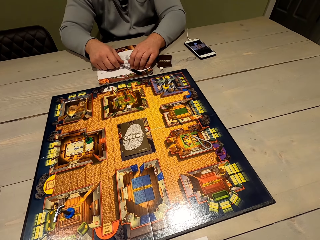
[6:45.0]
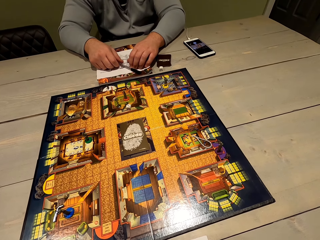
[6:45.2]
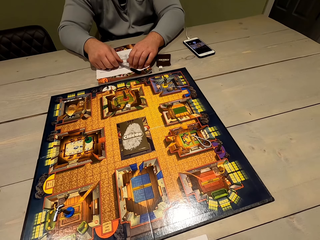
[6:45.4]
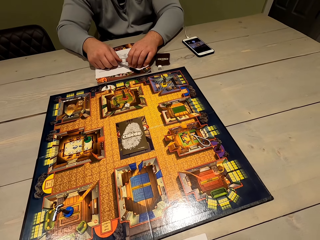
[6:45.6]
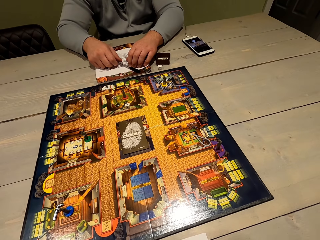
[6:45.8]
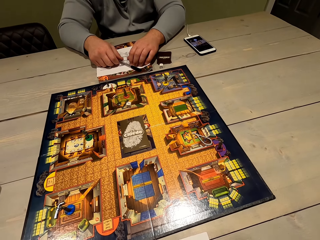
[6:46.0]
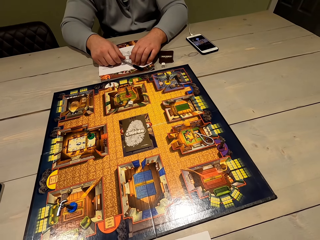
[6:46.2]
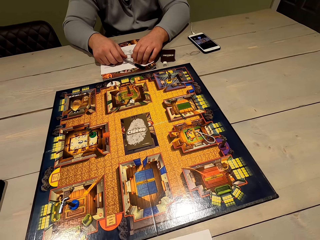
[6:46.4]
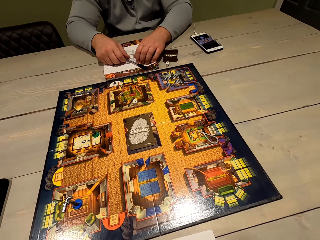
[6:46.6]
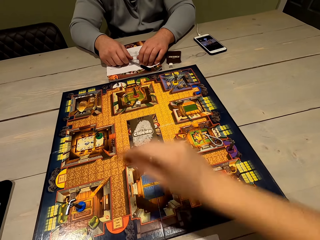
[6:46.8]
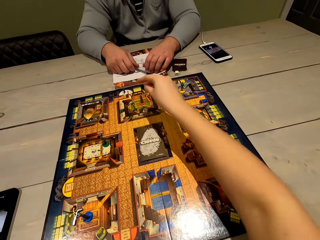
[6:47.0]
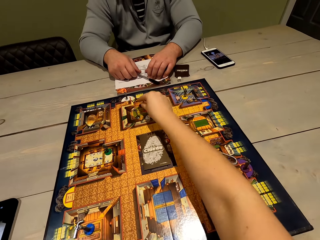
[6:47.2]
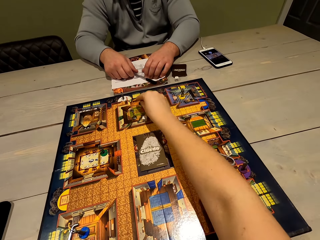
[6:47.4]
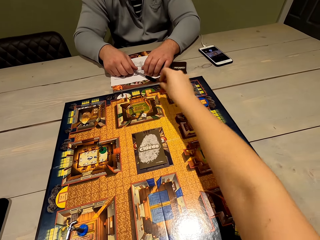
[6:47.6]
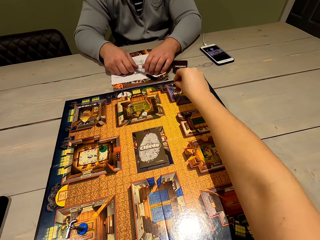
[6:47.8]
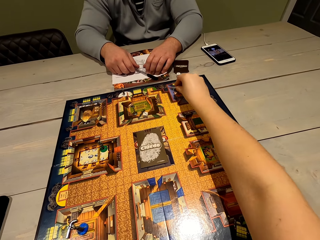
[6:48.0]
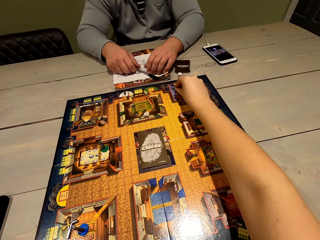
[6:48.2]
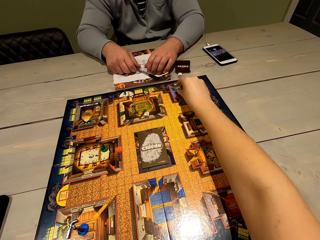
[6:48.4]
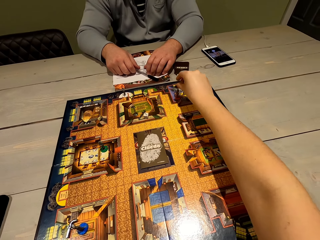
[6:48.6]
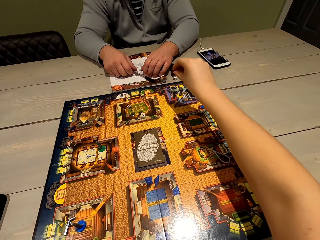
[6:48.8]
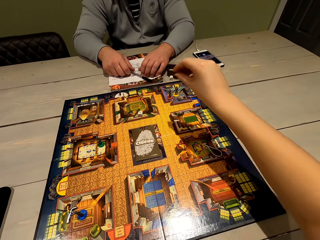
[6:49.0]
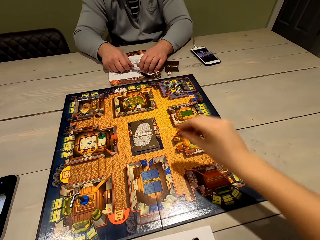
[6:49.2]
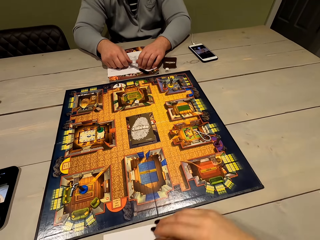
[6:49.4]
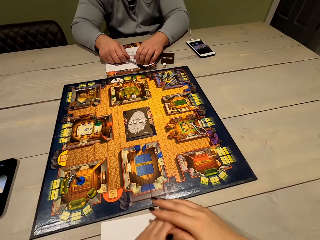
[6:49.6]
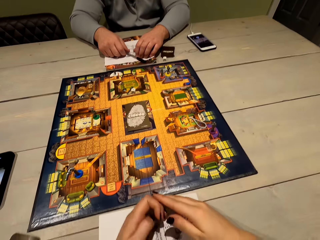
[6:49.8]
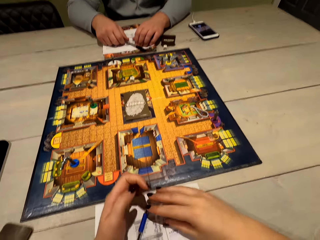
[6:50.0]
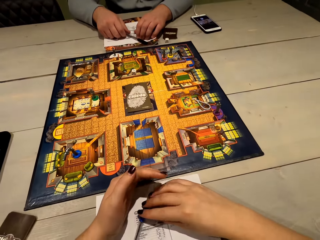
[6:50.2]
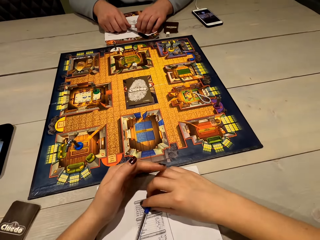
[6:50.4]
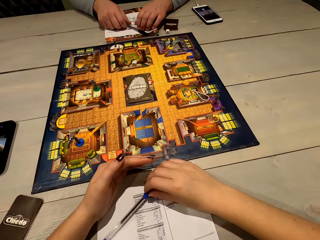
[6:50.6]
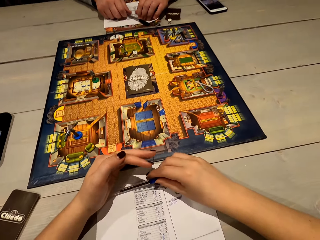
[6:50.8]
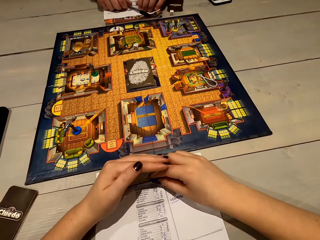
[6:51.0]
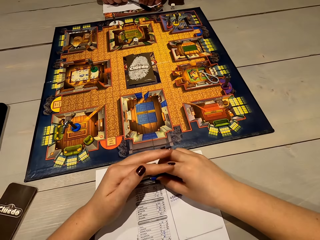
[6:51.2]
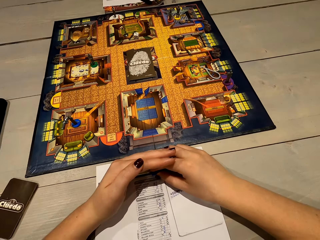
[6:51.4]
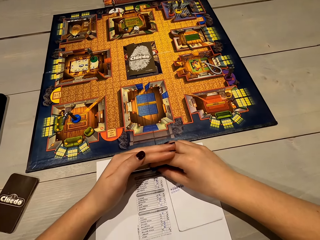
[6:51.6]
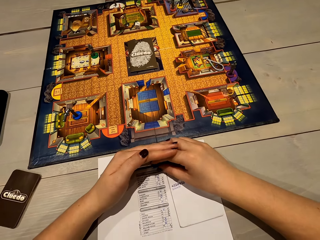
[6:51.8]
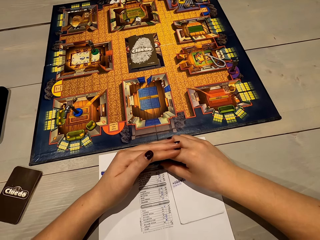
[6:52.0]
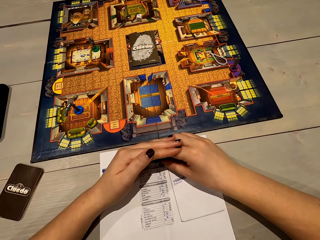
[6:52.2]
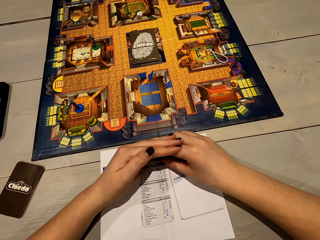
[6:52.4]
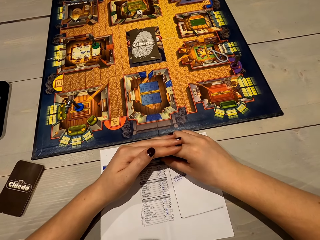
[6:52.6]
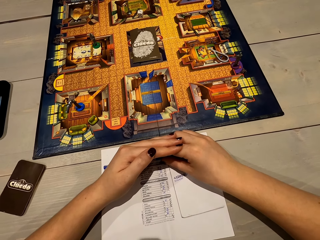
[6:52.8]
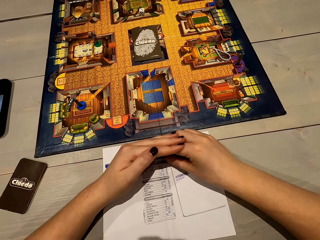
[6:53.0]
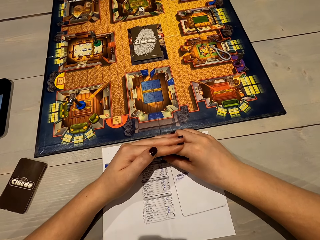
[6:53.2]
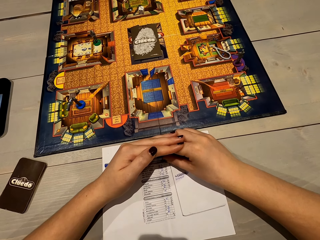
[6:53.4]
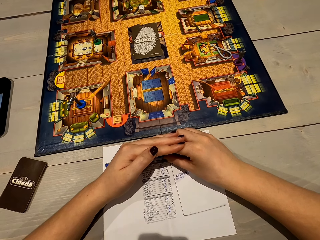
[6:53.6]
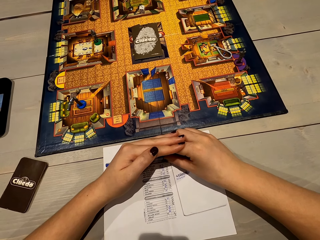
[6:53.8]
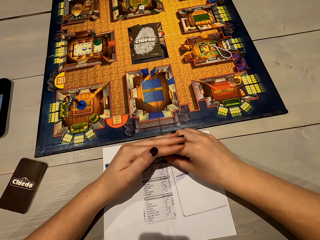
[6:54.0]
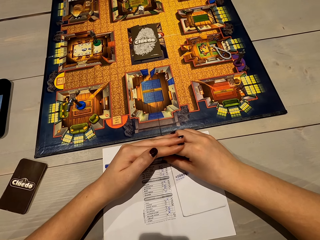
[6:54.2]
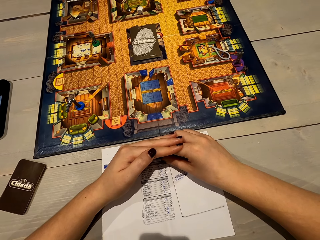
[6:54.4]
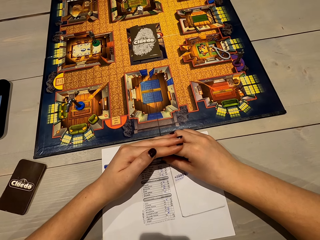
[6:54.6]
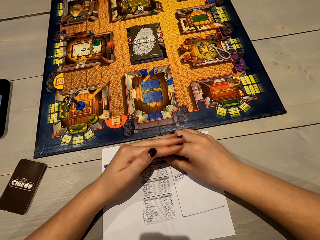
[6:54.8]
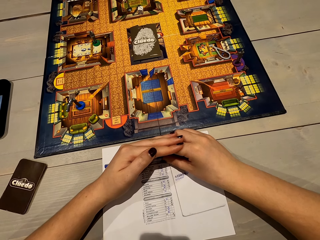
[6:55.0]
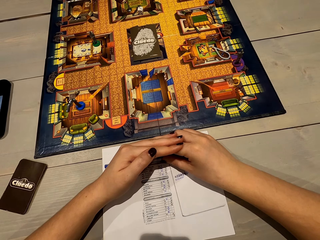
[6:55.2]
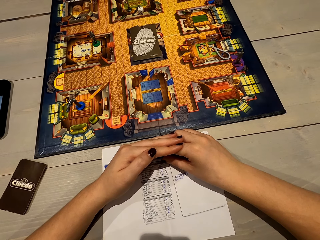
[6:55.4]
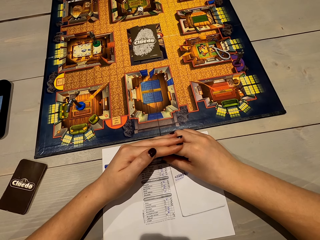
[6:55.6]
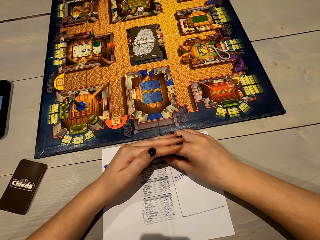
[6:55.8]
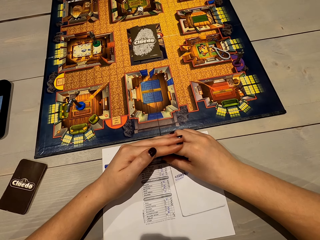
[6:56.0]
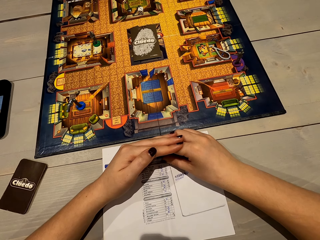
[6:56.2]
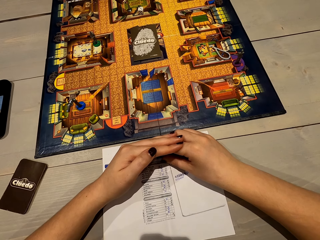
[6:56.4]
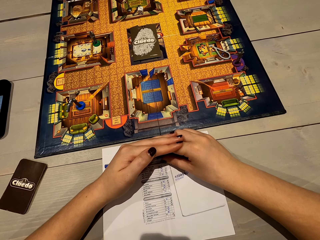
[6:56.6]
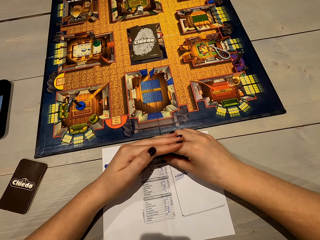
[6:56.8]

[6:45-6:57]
The camera wearer plays chess. She moves the pawn. She covers the paper with her hands.

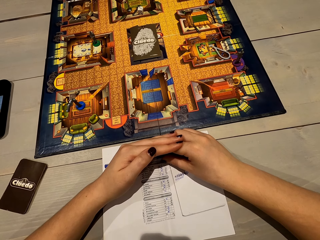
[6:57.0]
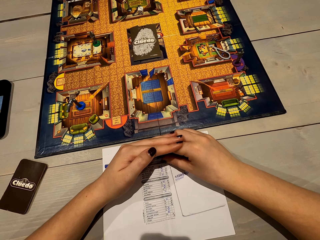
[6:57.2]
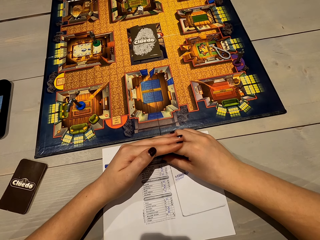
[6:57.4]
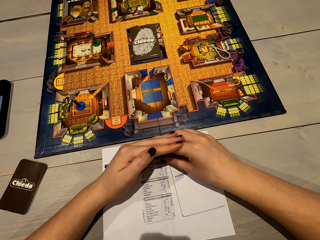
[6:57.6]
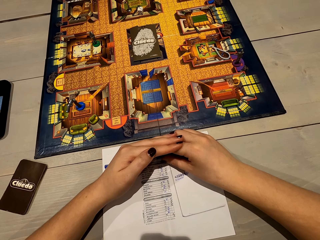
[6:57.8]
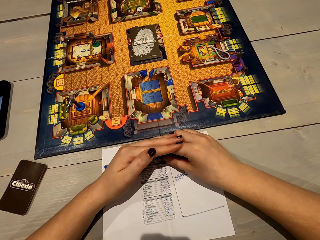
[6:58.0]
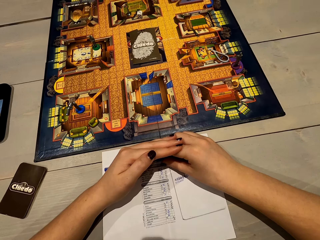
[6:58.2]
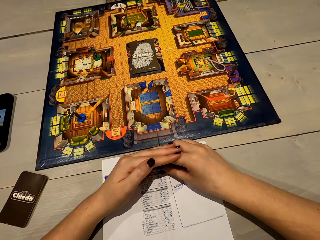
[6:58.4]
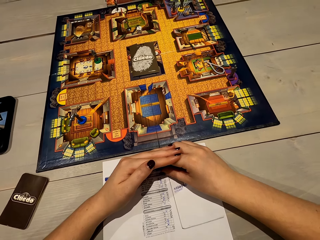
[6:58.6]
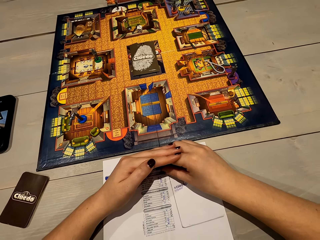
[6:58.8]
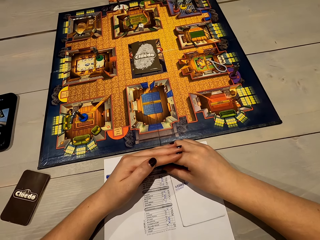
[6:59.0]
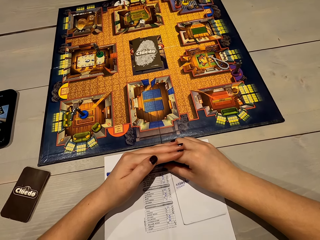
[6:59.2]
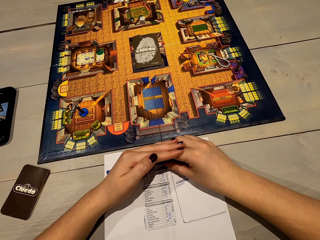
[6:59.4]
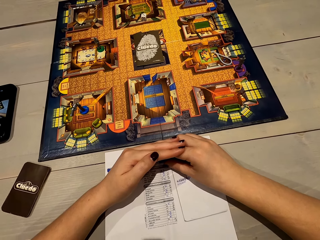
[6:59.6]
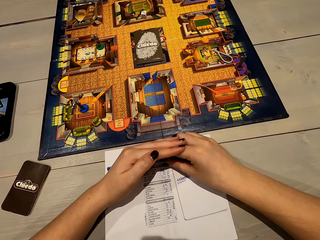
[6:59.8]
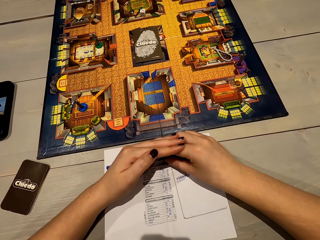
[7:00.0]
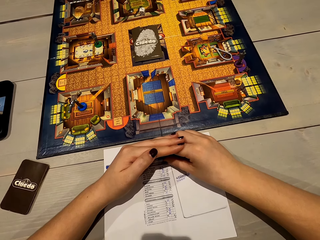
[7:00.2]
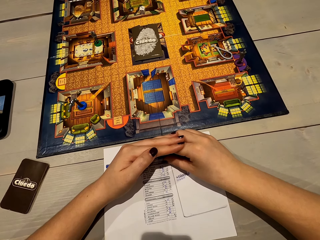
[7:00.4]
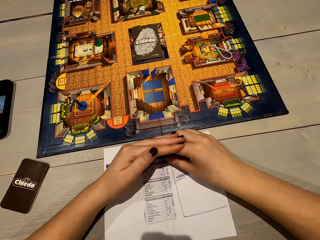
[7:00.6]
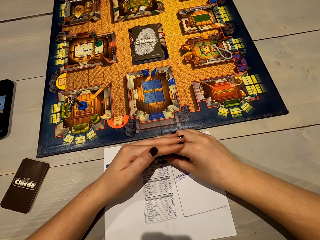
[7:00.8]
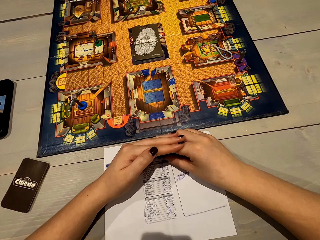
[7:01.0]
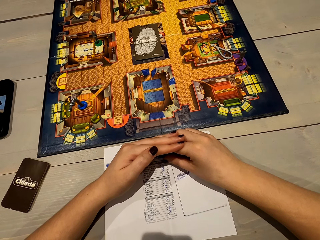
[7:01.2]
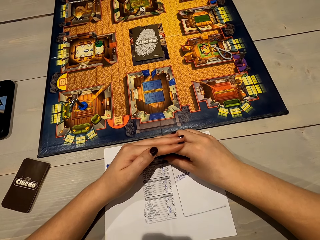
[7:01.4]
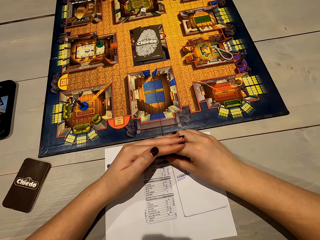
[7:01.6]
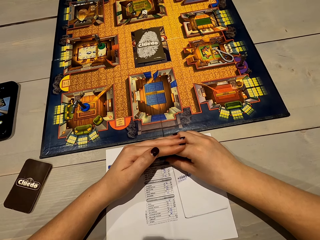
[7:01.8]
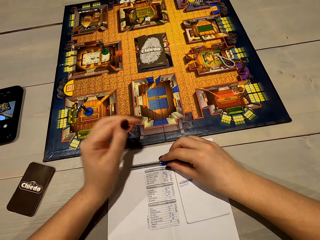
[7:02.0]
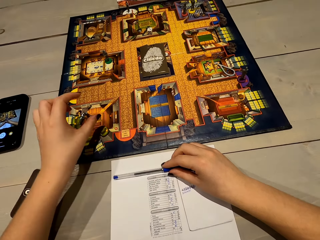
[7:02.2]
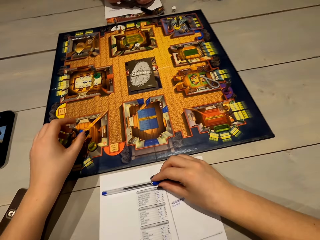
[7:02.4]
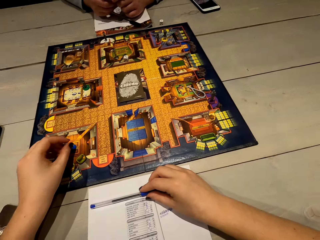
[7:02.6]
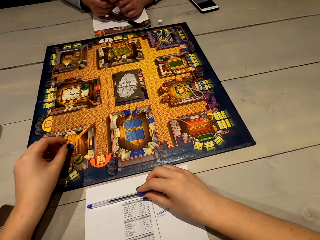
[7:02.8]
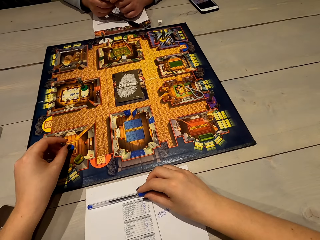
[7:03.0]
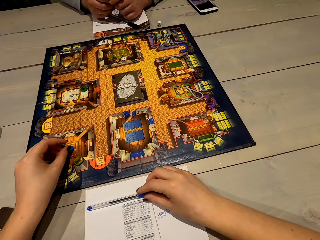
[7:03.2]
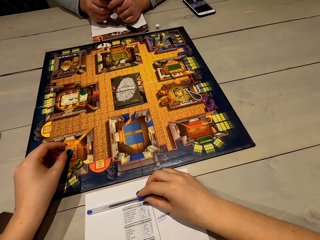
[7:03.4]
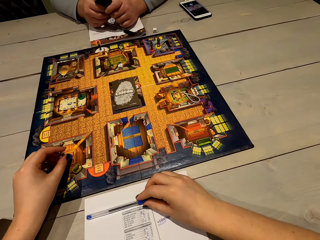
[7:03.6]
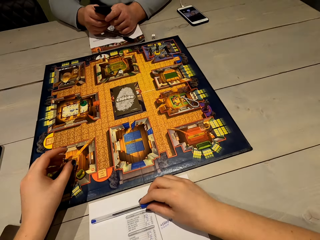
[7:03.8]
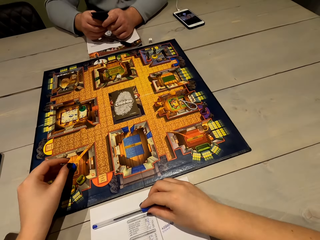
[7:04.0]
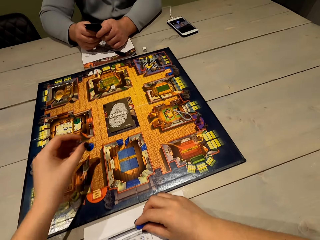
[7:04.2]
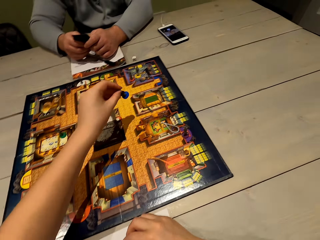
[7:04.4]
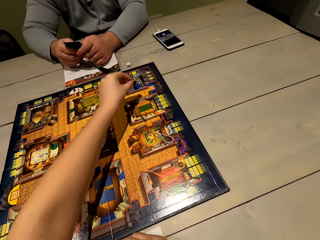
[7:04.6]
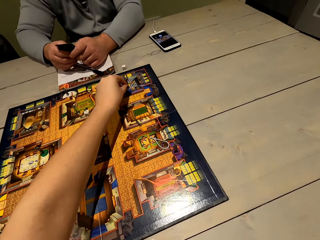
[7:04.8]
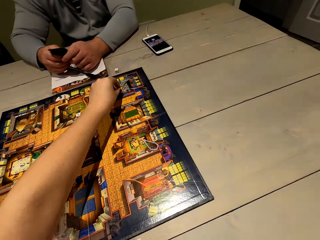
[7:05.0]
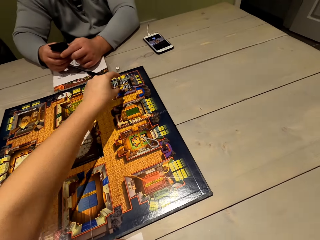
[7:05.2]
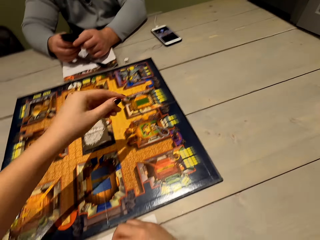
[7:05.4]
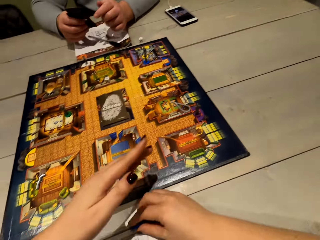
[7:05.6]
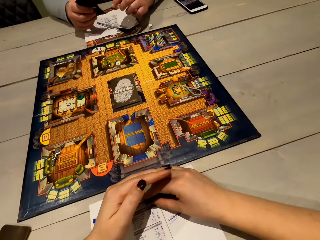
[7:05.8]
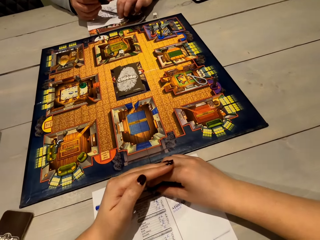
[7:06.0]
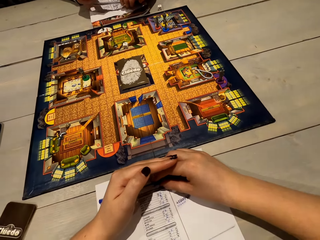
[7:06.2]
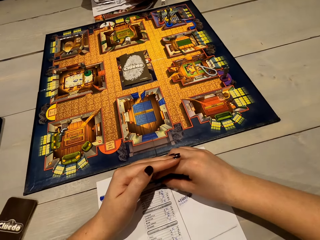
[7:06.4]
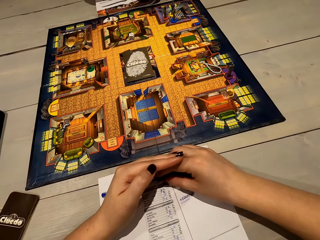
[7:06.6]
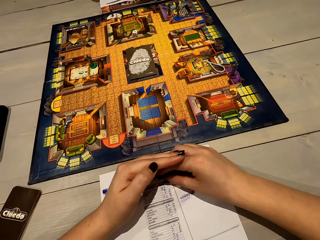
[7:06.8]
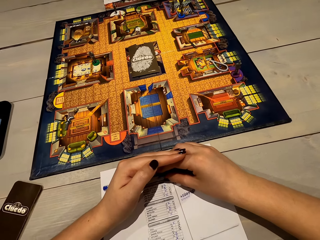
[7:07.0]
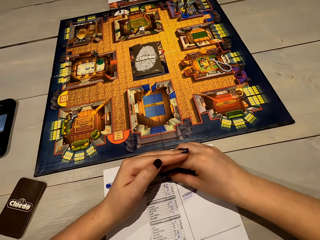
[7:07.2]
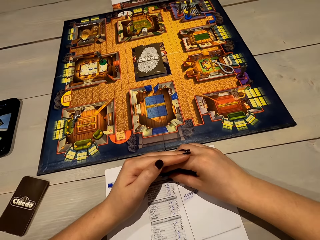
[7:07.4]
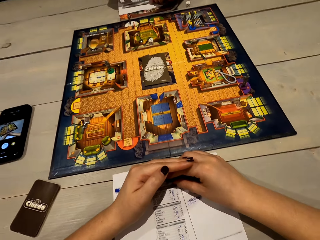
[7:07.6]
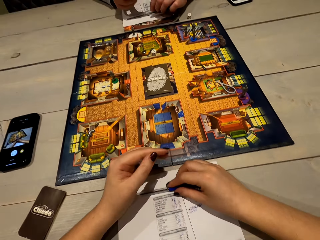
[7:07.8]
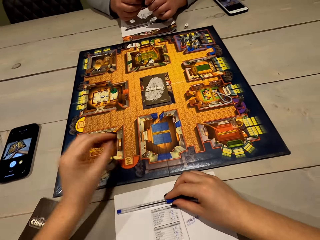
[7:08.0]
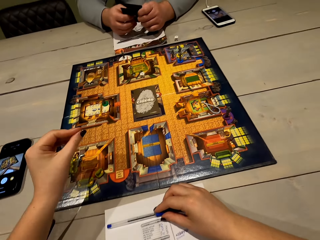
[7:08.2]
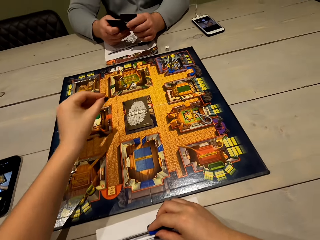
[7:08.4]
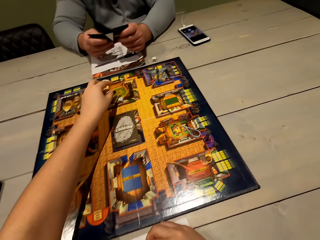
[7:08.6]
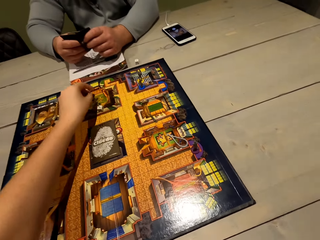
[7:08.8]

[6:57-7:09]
The camera wearer plays chess. She moves the pawn. A man holds cards. The camera wearer covers the paper with her hands.
